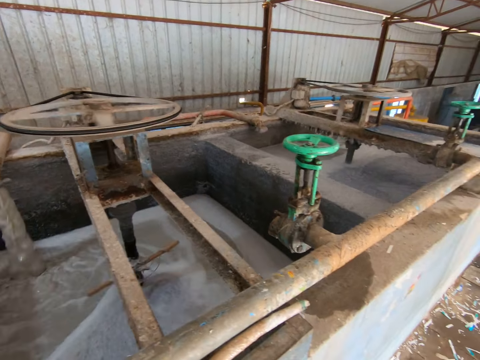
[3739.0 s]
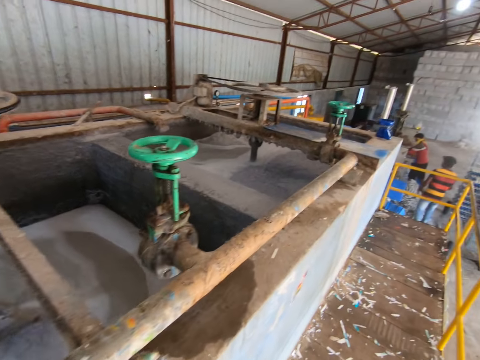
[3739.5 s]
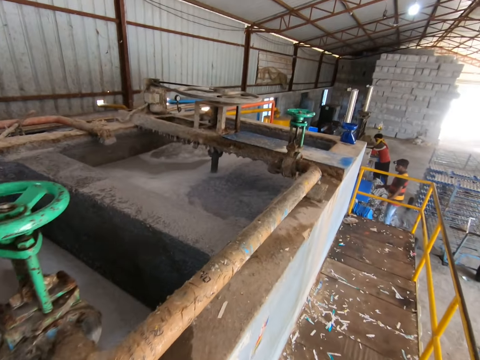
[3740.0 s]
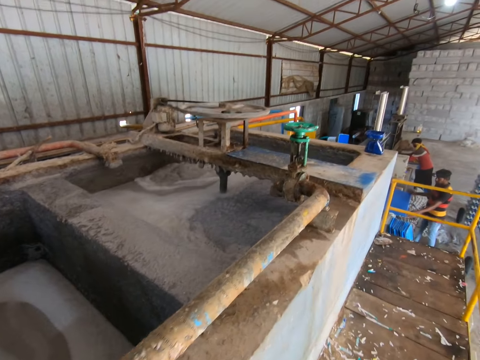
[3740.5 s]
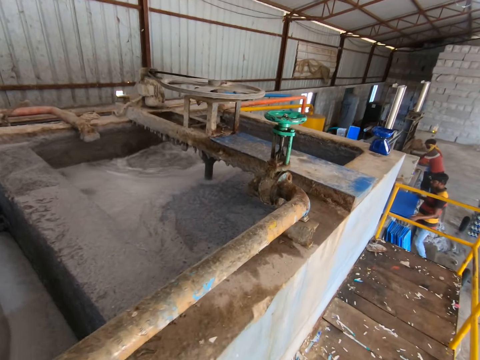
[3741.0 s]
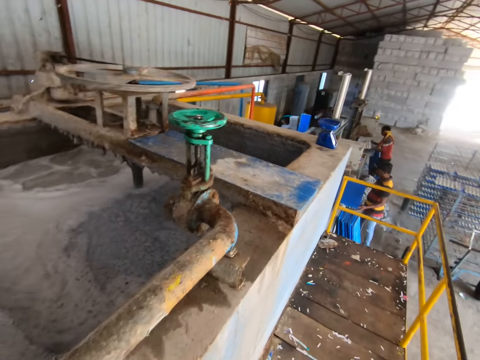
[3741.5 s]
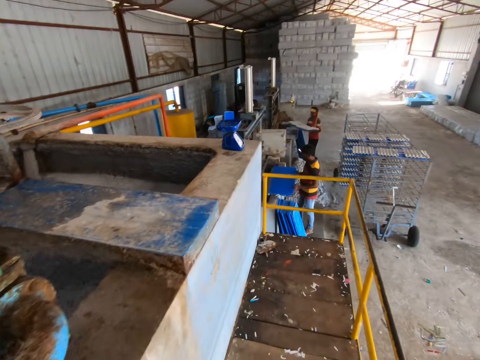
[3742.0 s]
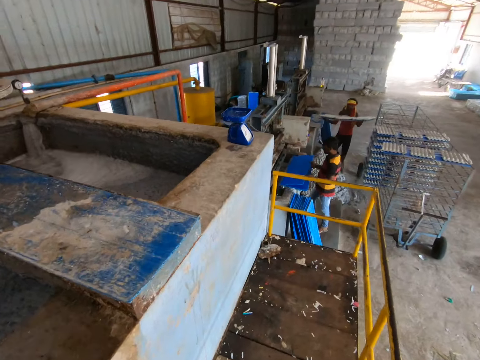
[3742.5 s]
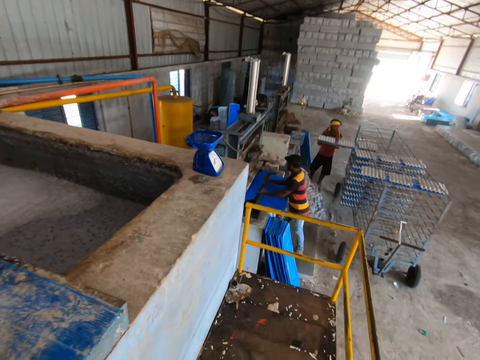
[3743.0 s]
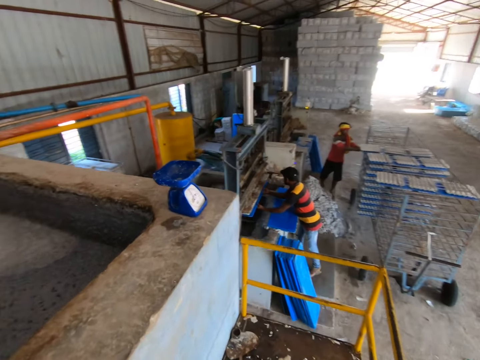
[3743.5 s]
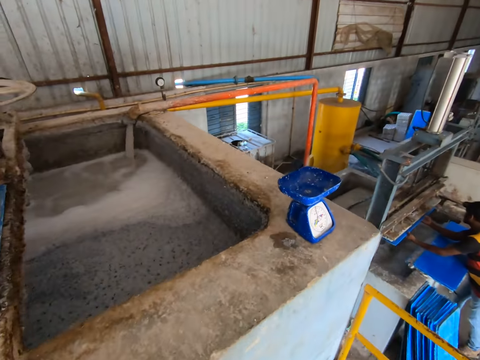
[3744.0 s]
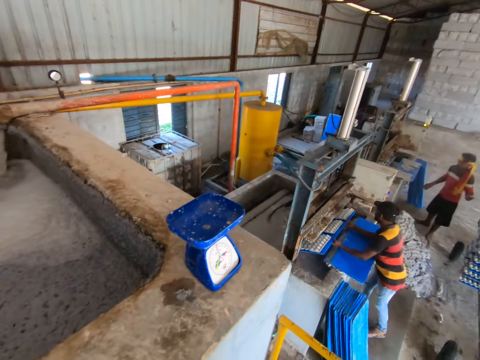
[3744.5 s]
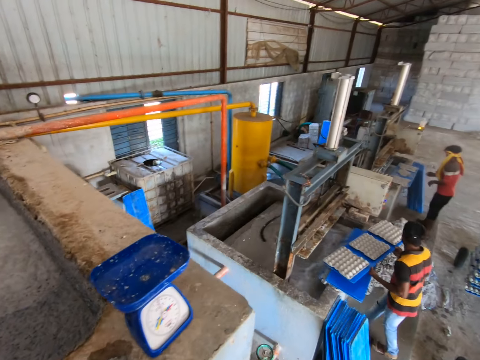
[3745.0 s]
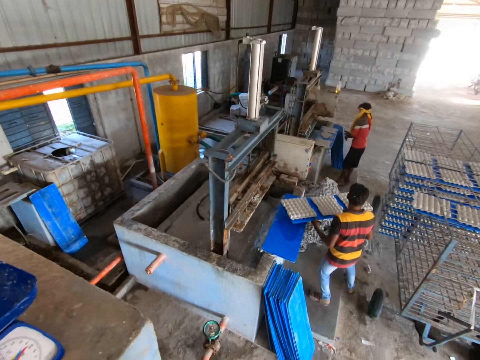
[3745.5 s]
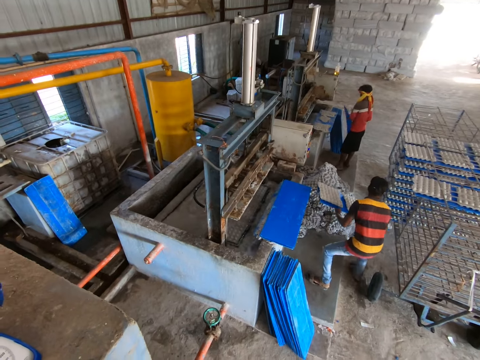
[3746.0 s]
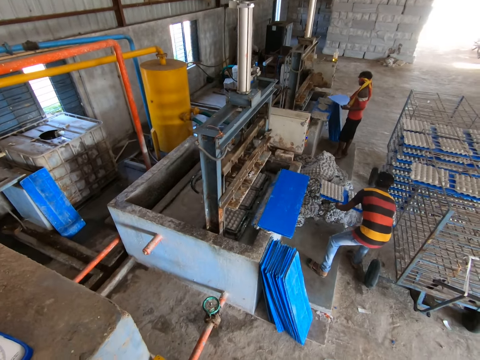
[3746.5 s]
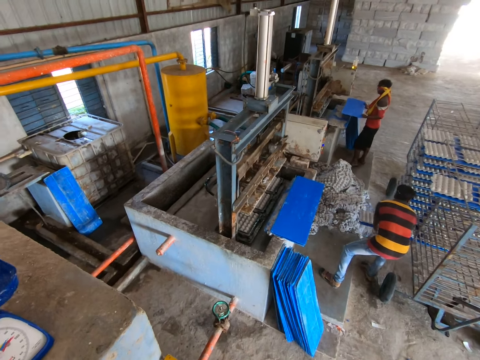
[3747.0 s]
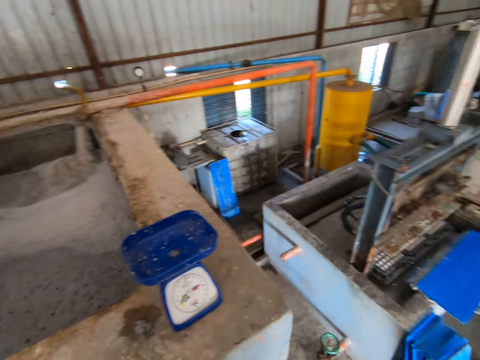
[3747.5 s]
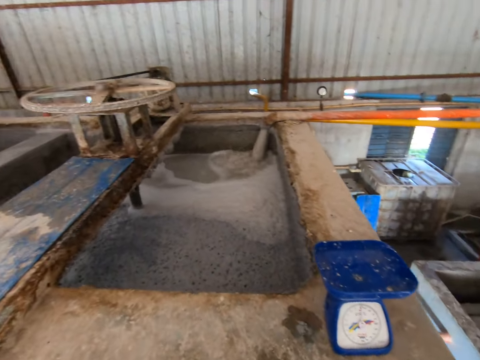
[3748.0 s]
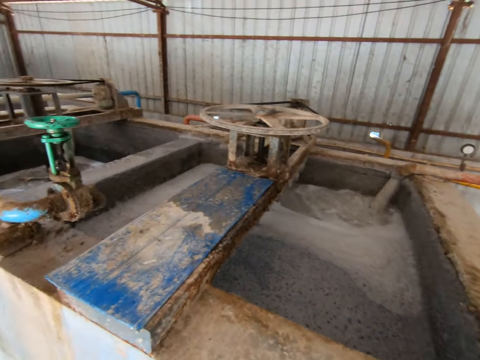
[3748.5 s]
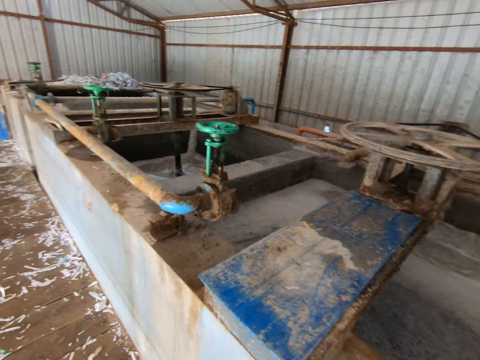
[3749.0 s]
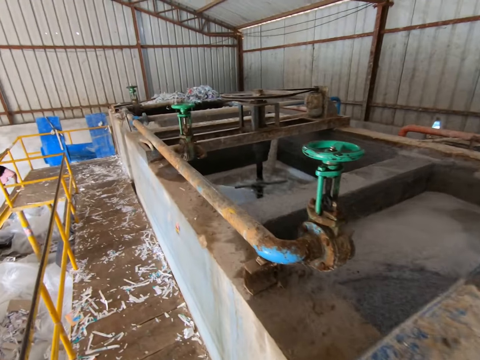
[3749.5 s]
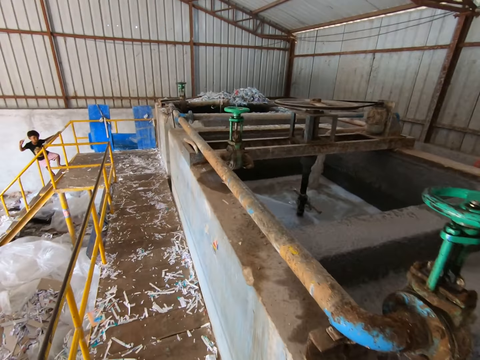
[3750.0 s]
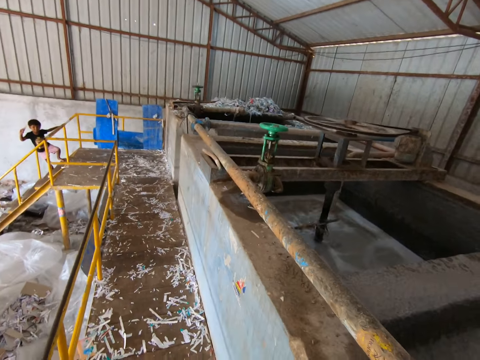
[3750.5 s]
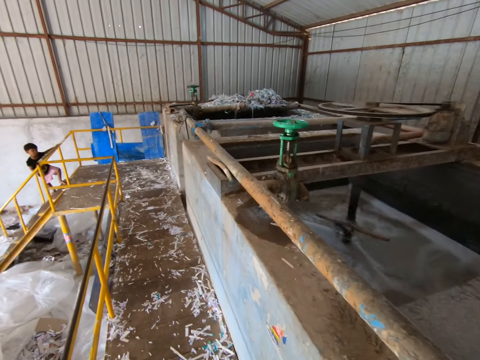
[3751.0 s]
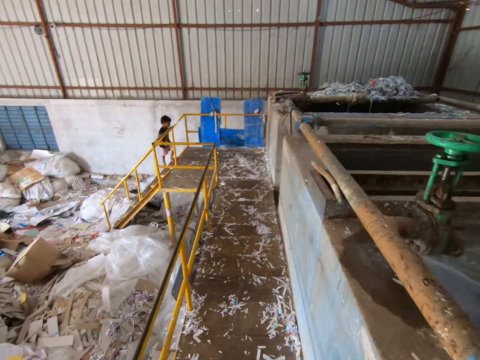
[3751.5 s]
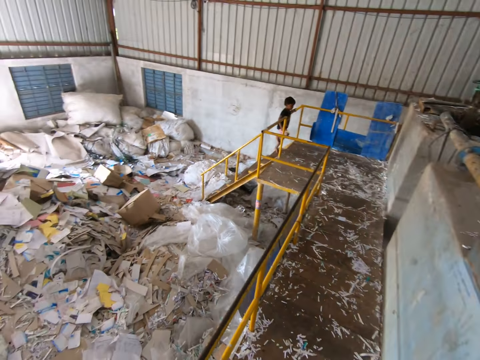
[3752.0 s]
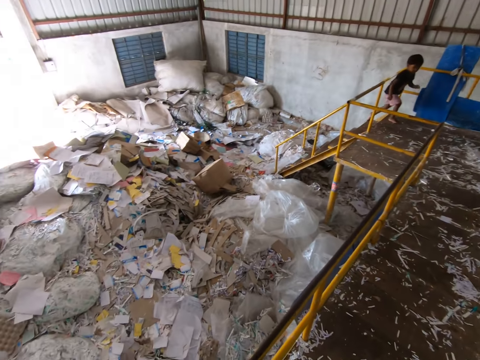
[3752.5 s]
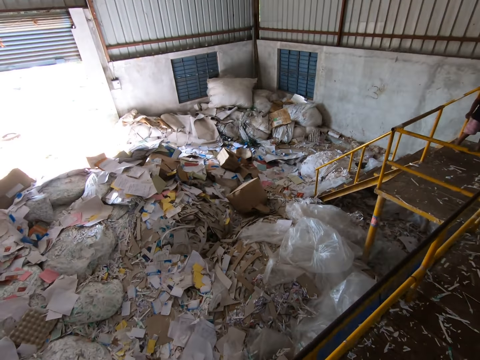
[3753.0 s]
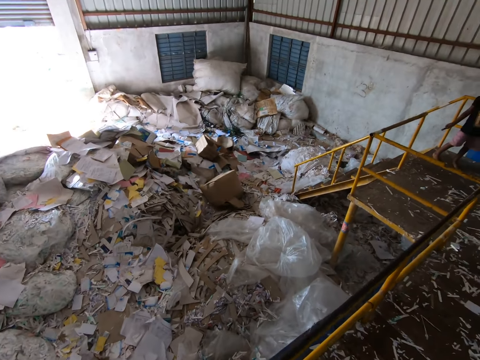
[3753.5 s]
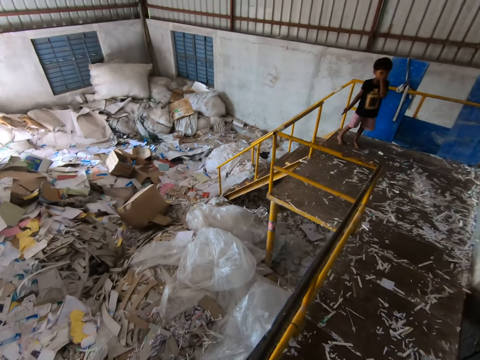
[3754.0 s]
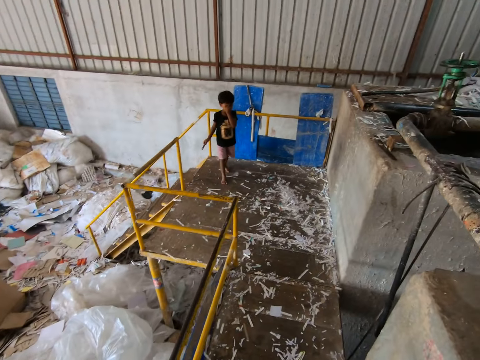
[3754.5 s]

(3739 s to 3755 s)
The camera wearer walks around the factory. A man places the tray of paper pulp egg holder in his hands in the cart. Another man puts the tray in his hands in the molding machine. The other man pulls the tray of paper pulp egg holder from the molding machine with his hands. The first man picks the tray from the wall with both hands. The other man places the tray of paper pulp egg holder in his hands in the cart. The camera wearer stares at the two persons. They look around the factory. They walk towards the pool. A boy walks towards the pool.

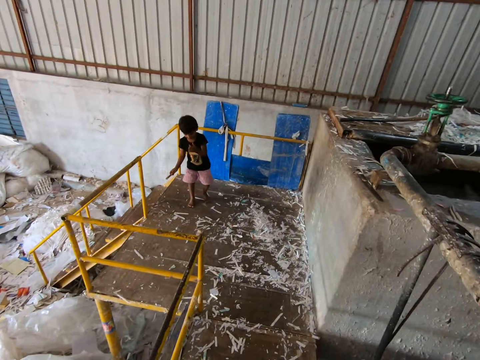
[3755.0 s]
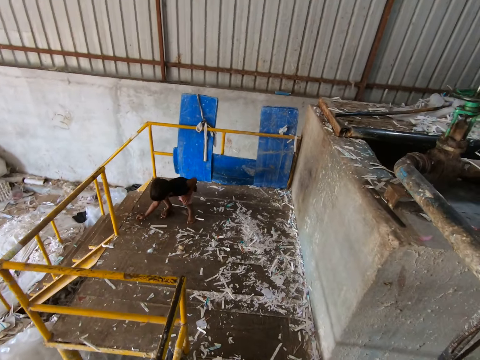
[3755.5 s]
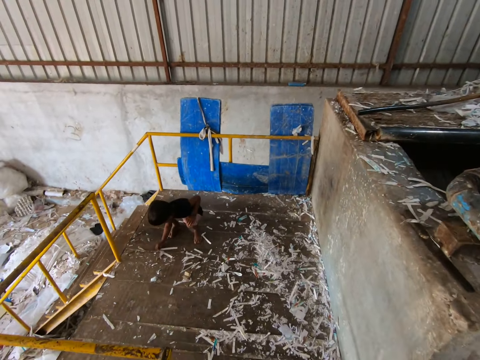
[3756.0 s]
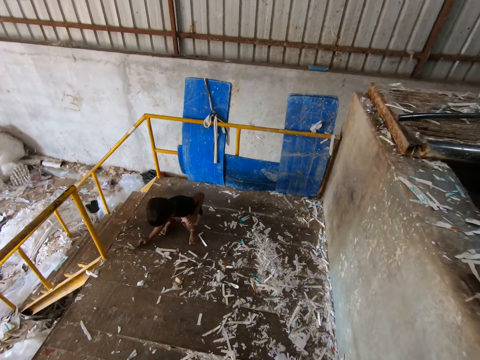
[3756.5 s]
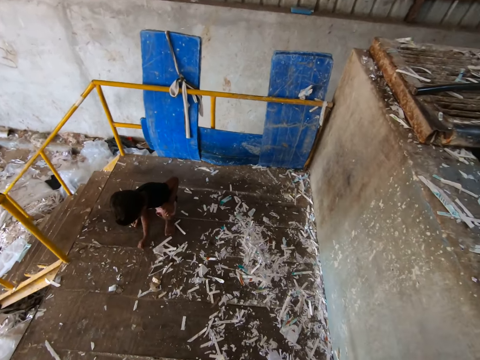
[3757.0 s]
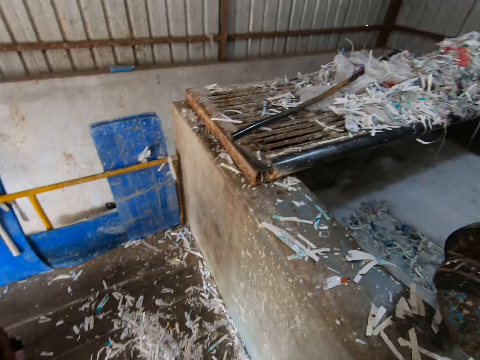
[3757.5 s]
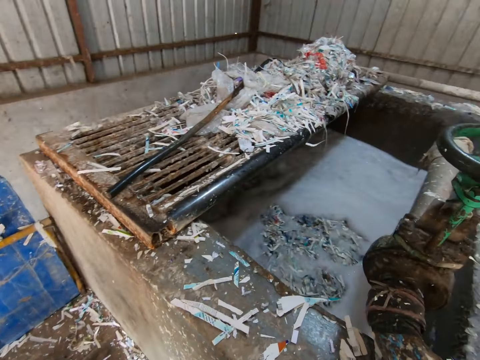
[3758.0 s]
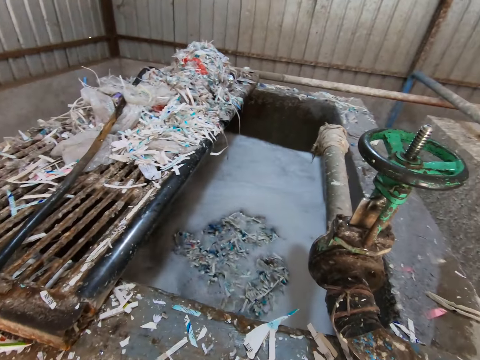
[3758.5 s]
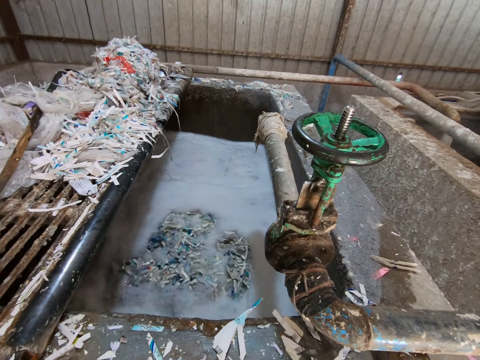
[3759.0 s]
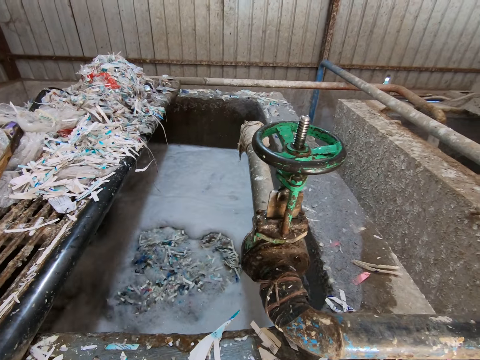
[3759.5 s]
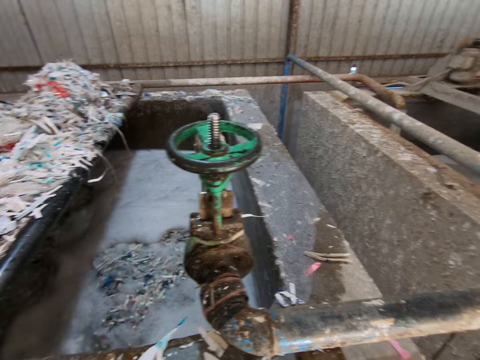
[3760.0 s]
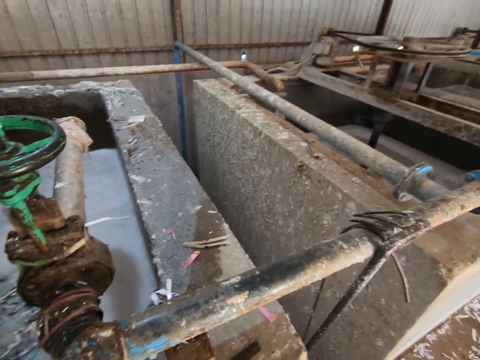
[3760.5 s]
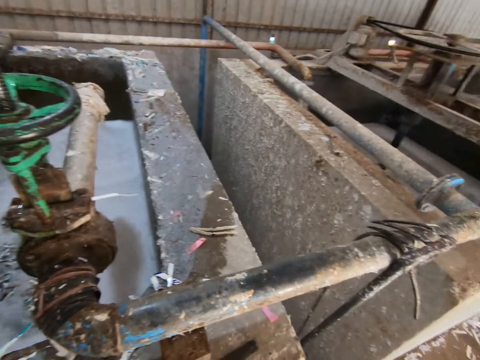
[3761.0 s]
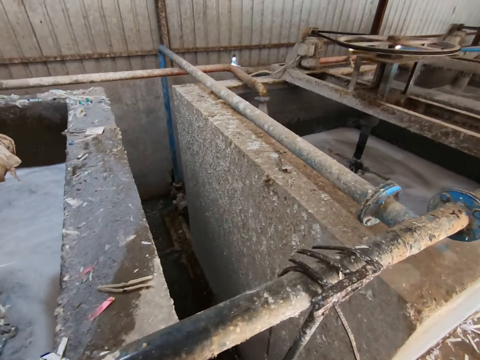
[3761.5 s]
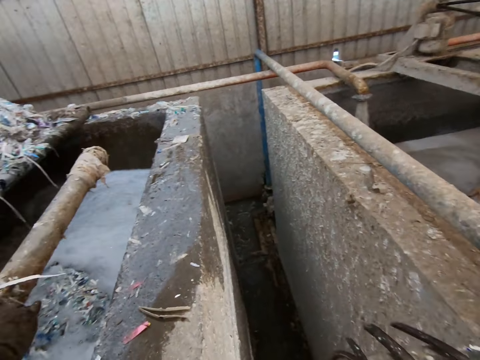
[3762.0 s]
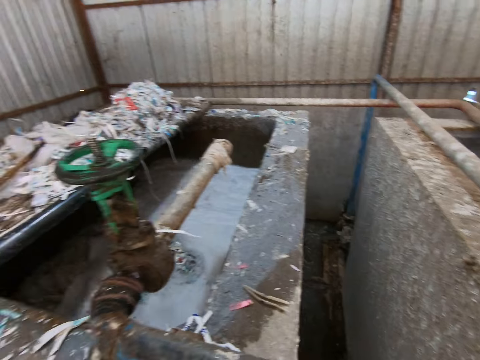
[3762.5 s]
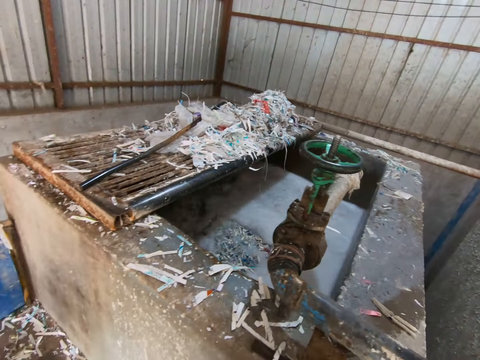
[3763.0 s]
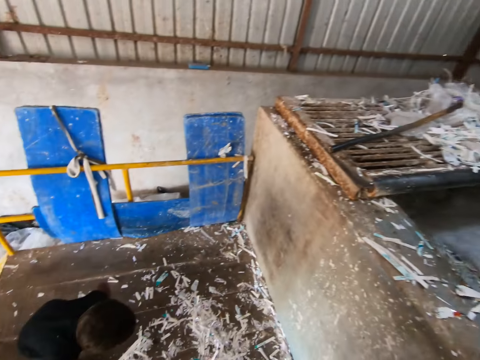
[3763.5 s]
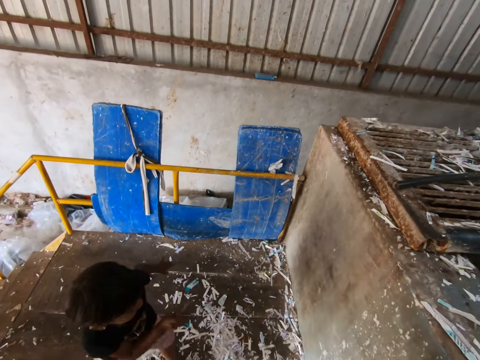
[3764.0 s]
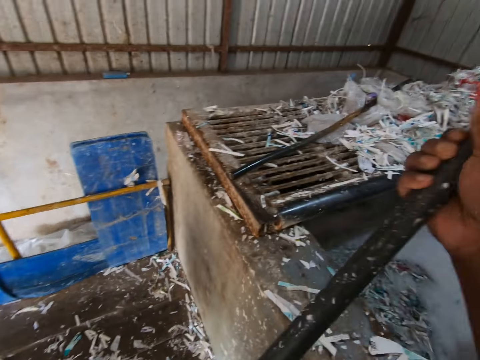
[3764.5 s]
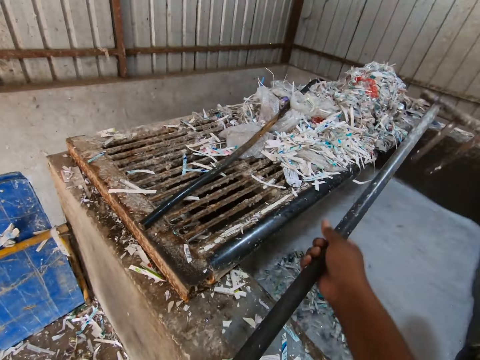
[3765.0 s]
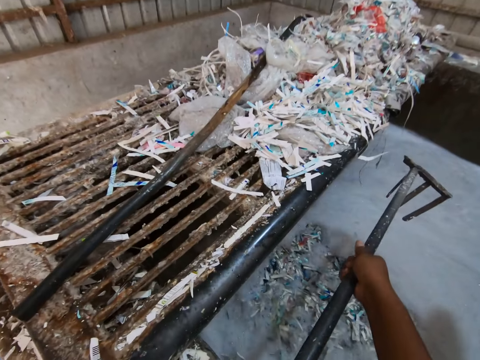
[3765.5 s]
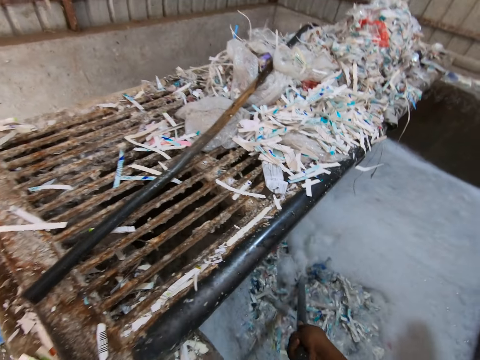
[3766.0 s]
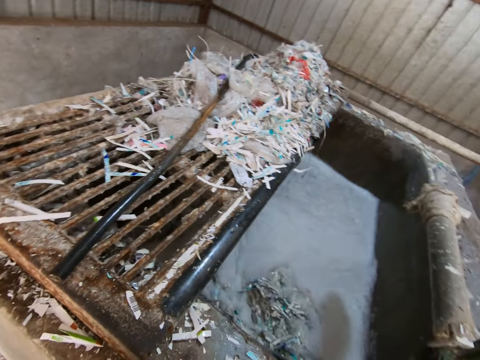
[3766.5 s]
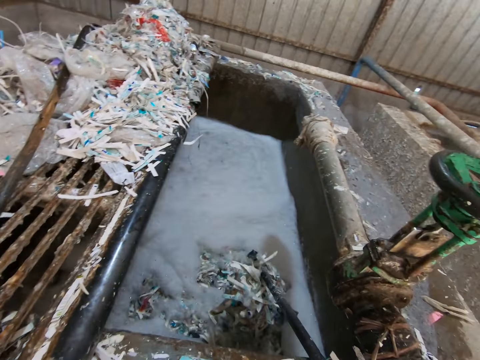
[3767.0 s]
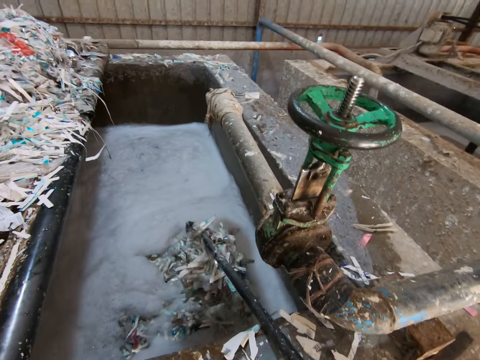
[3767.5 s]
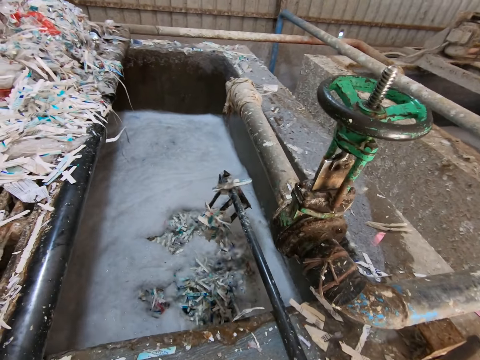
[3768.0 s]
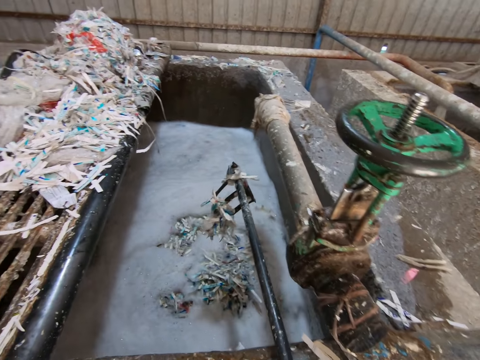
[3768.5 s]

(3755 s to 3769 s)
The boy gathers some papers on the ground with his right hand. The camera wearer looks at the materials inside the water chamber. He looks around the factory. He looks at a person. He looks around the factory. He picks up a rake. He scatters the papers in the pool with the rake in his hands. He moves the materials inside the water chamber with the rake.
